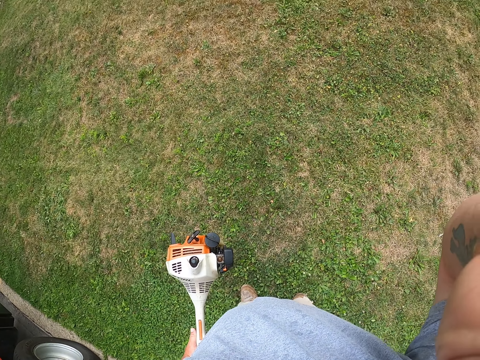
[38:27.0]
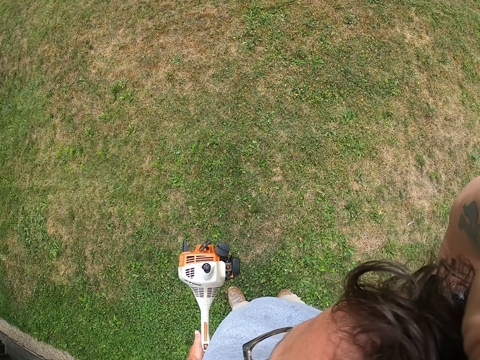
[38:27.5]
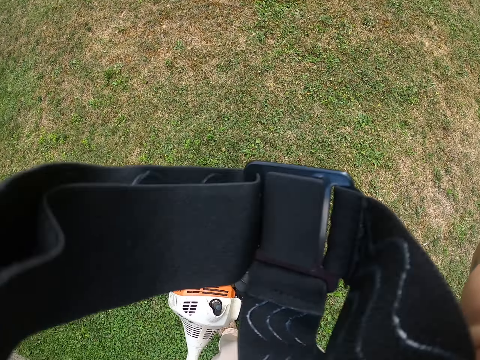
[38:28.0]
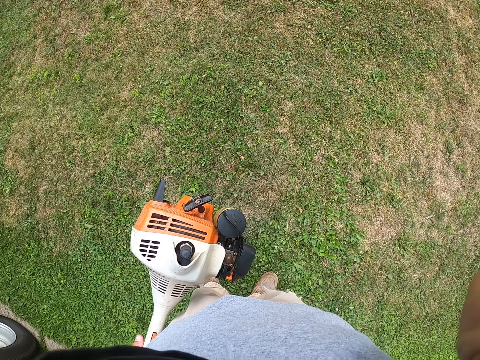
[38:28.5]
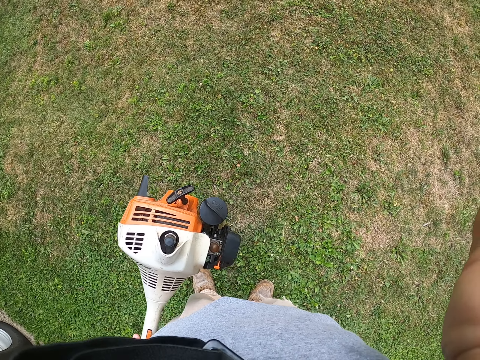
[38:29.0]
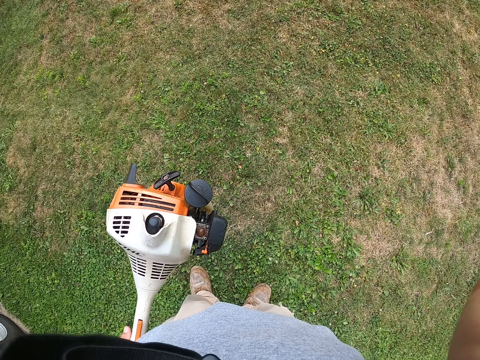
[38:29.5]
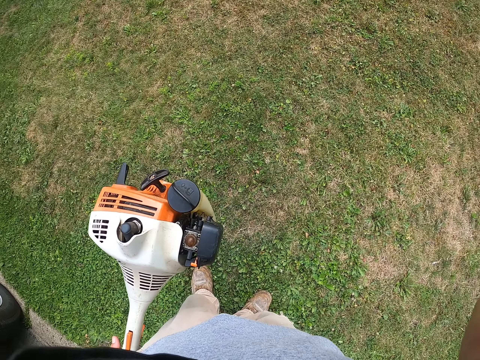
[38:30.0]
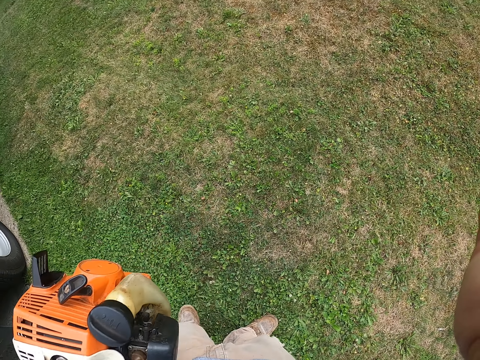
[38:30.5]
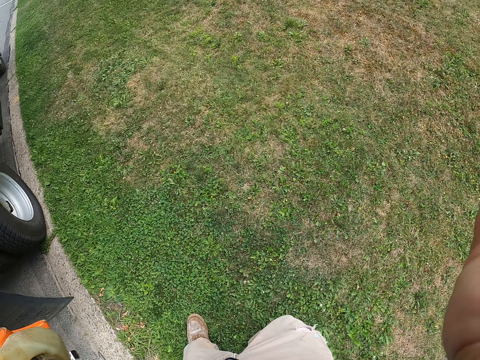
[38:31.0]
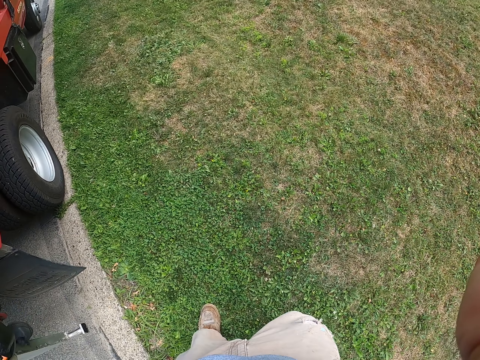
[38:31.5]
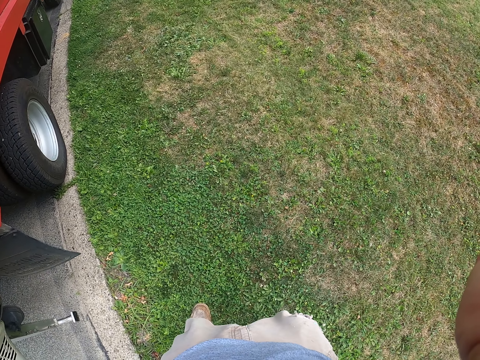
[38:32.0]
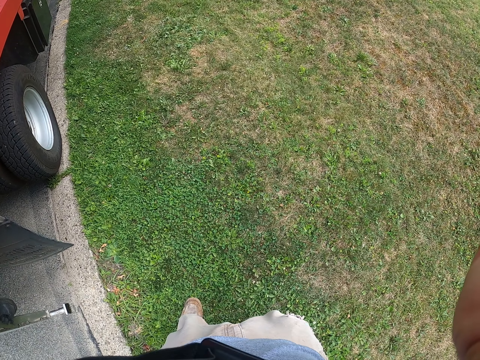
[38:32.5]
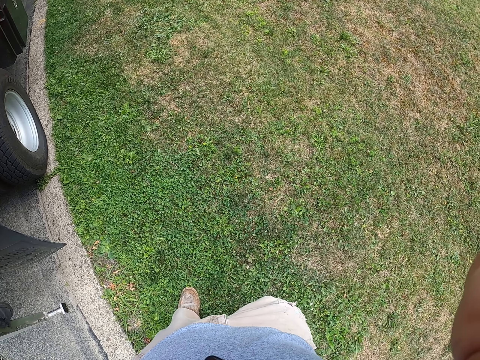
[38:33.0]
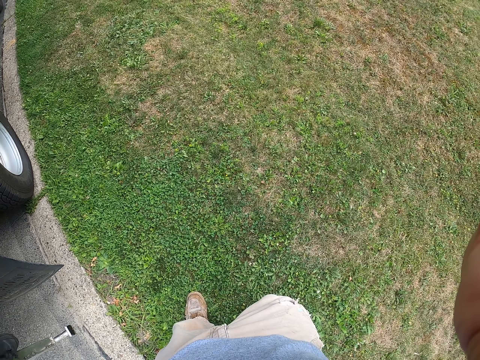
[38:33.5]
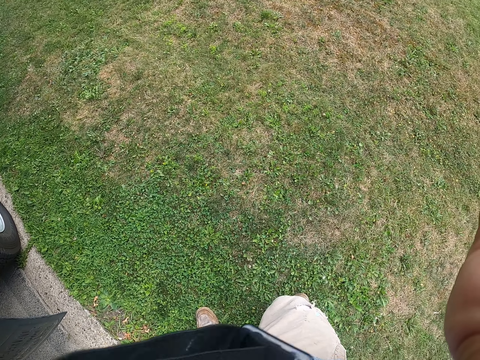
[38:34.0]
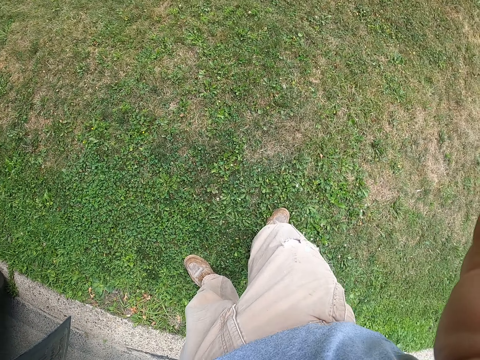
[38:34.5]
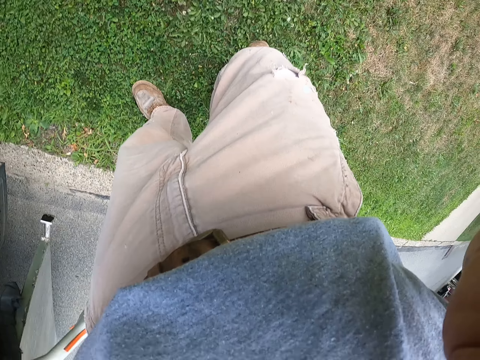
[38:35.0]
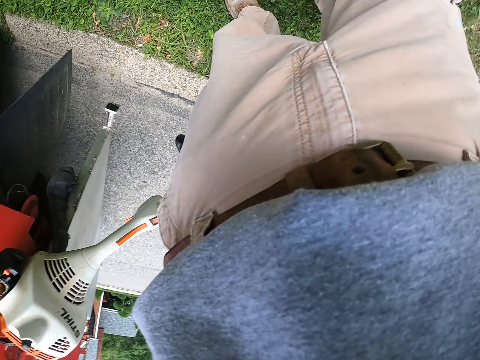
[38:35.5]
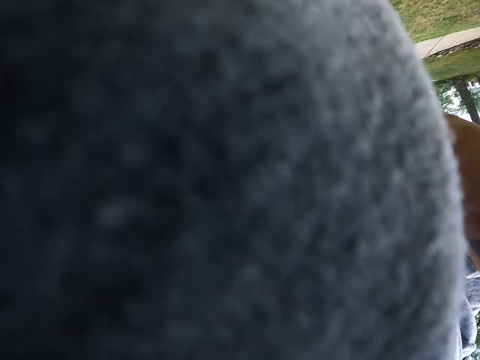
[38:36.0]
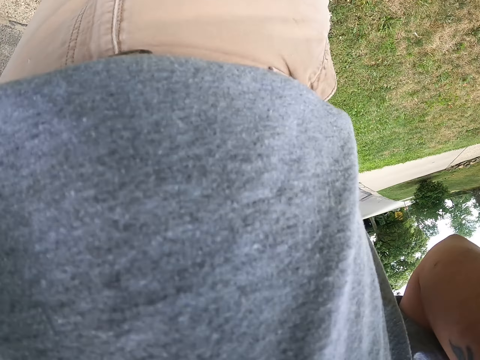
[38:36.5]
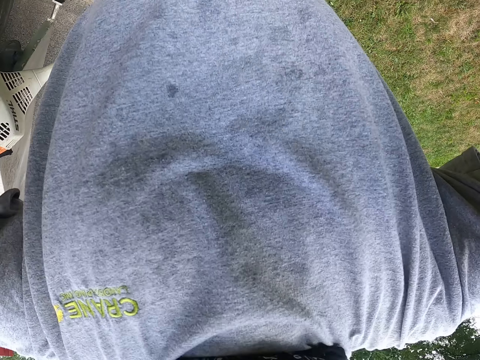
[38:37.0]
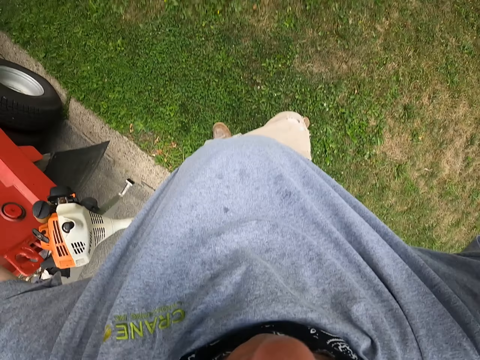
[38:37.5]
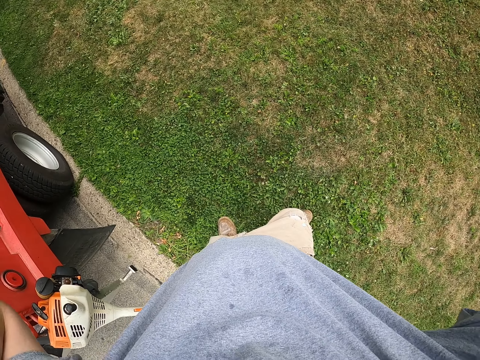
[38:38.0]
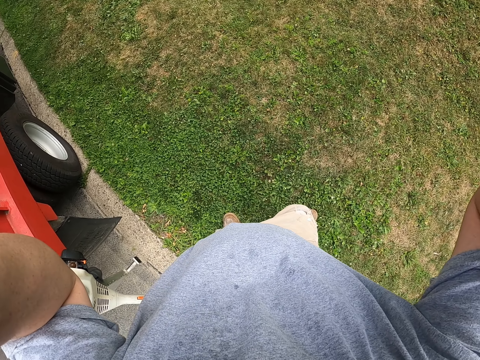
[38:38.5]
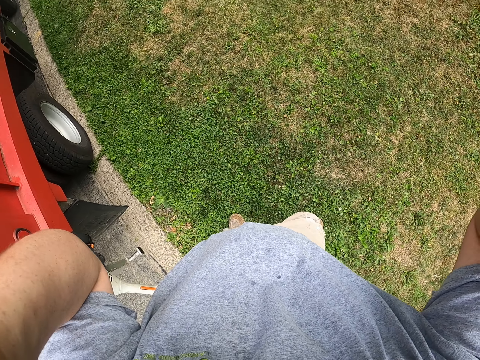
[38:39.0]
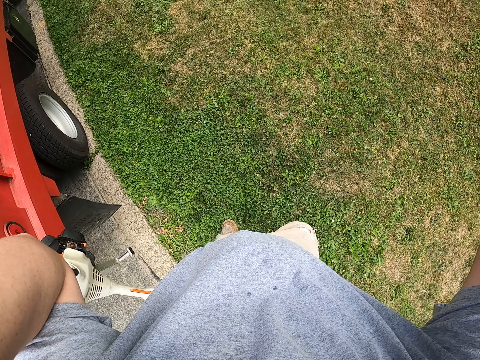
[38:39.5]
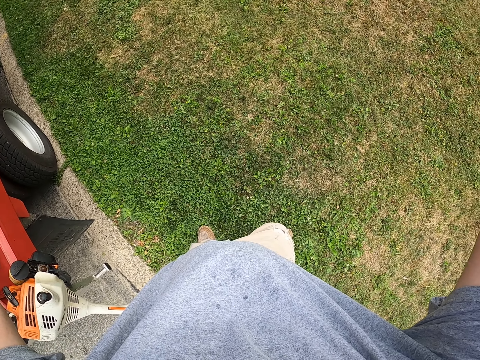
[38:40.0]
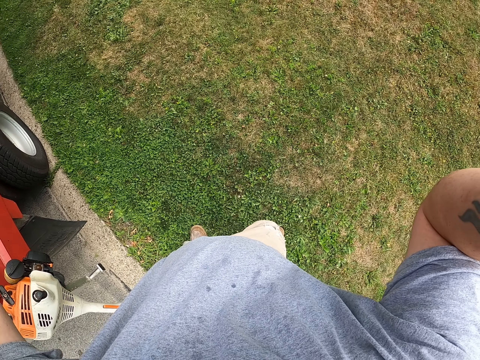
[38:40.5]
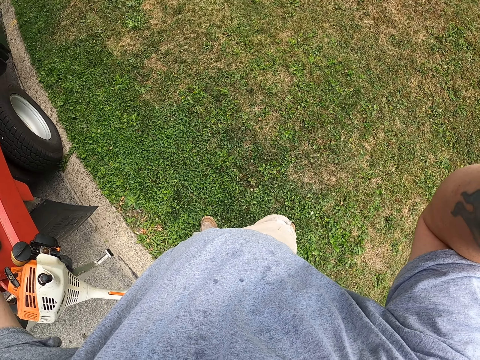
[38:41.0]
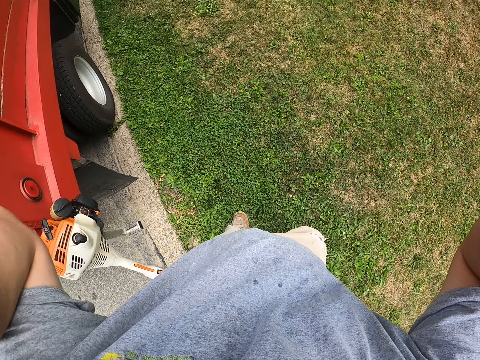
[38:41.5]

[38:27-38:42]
The camera wearer adjusts his camera.

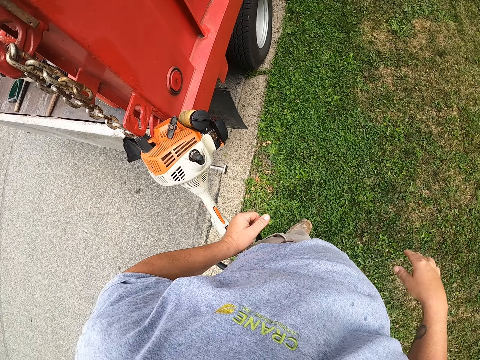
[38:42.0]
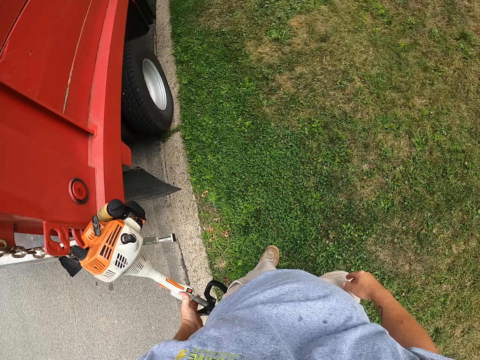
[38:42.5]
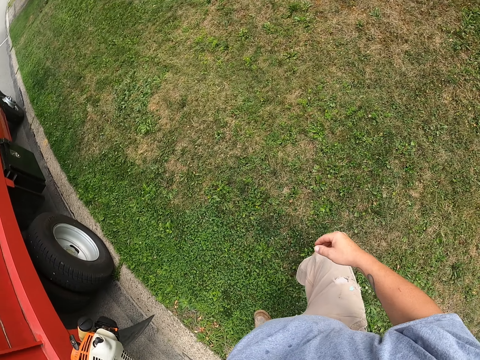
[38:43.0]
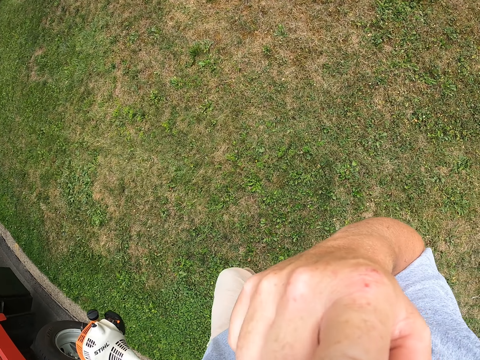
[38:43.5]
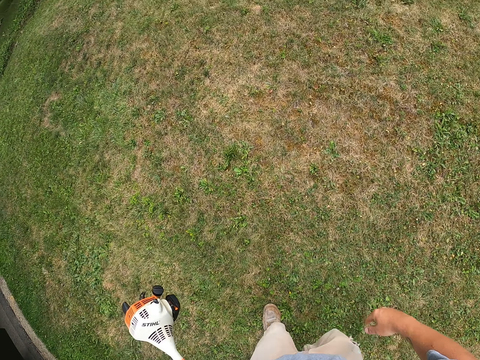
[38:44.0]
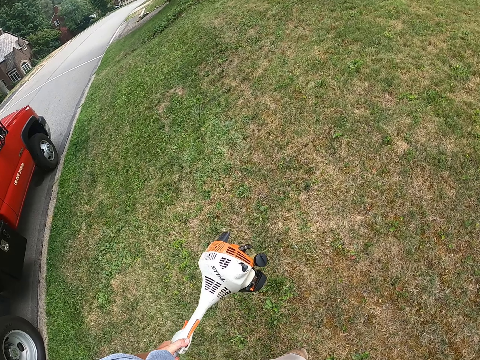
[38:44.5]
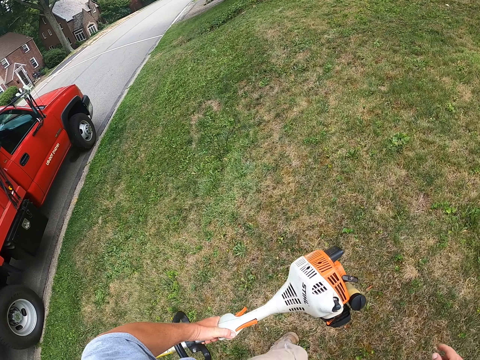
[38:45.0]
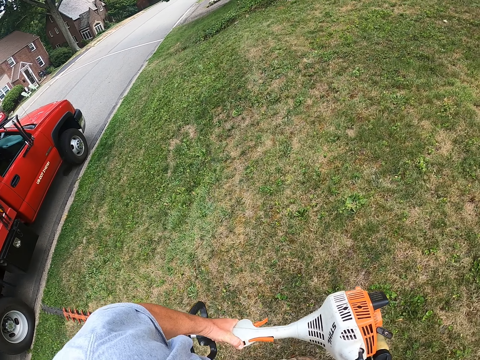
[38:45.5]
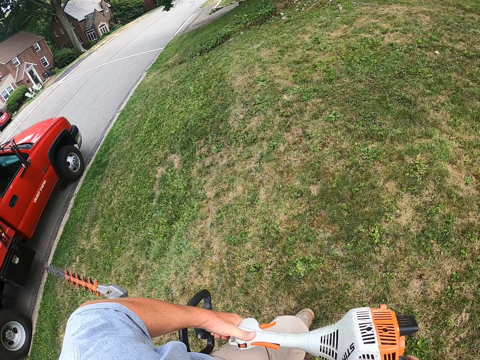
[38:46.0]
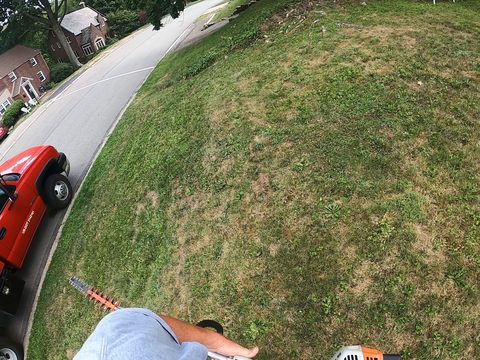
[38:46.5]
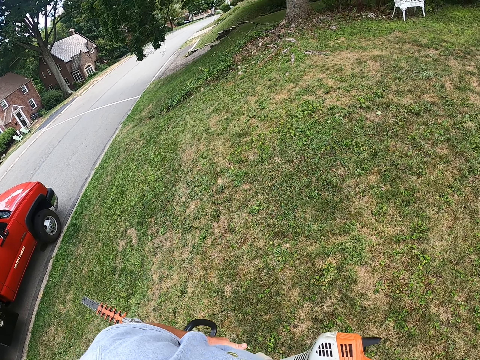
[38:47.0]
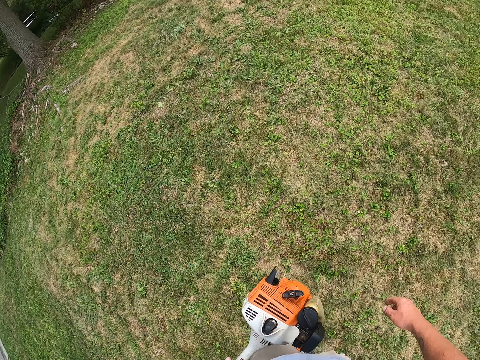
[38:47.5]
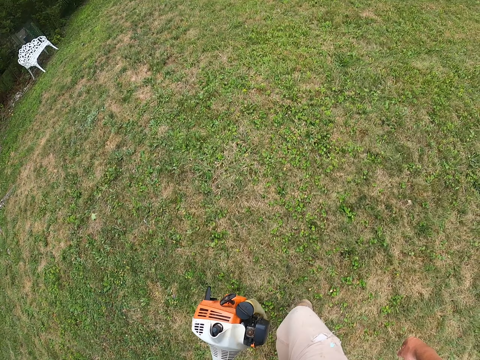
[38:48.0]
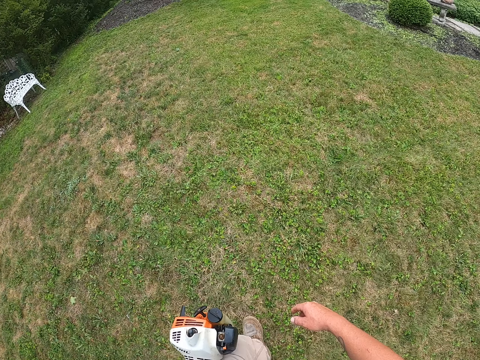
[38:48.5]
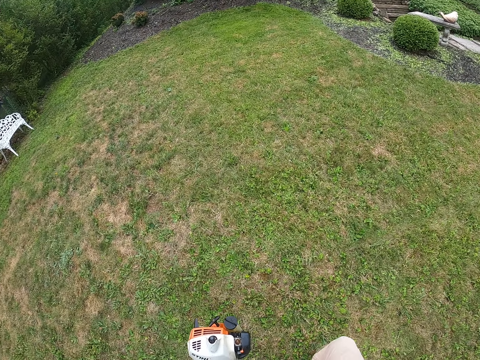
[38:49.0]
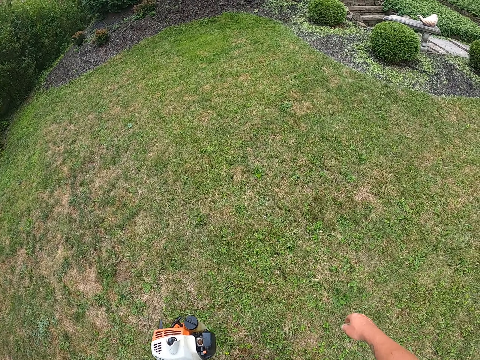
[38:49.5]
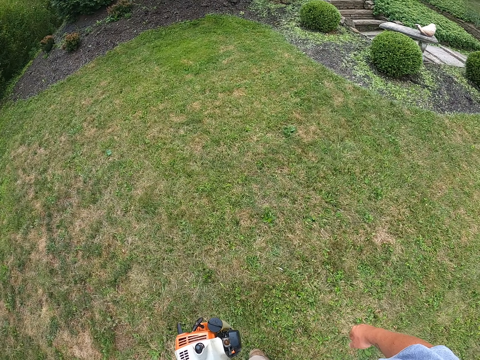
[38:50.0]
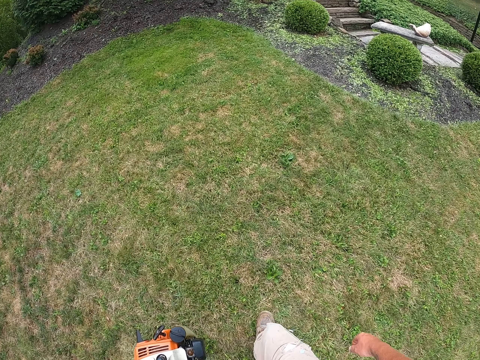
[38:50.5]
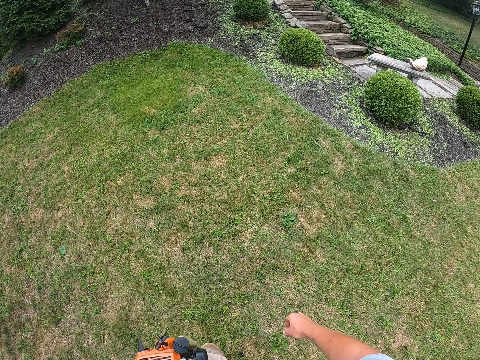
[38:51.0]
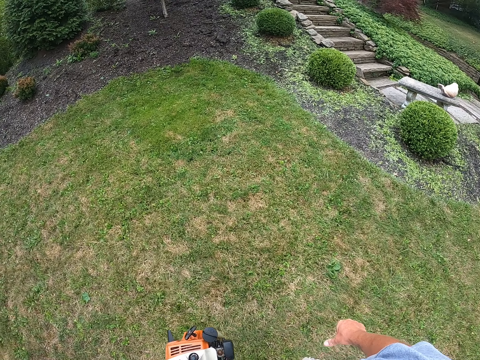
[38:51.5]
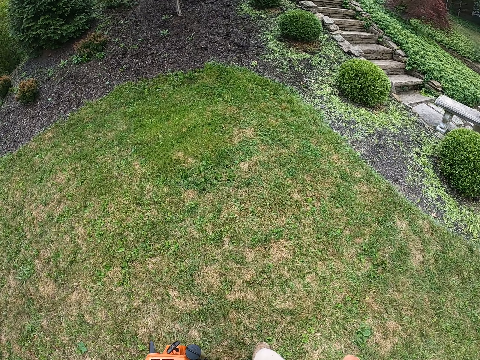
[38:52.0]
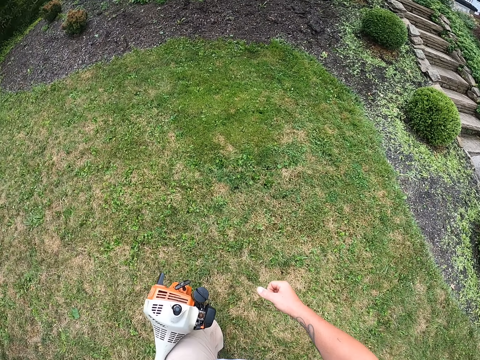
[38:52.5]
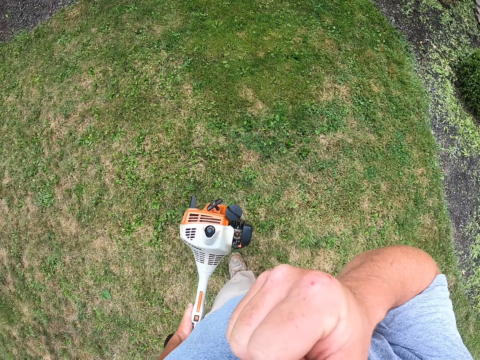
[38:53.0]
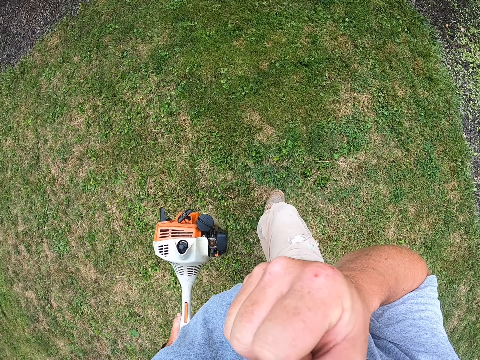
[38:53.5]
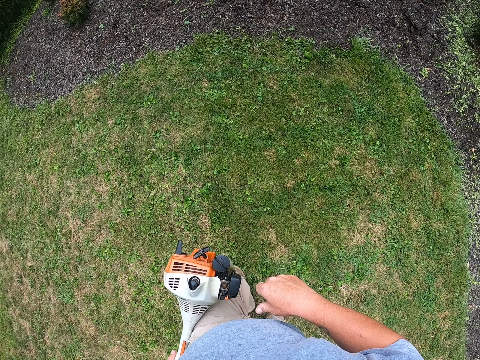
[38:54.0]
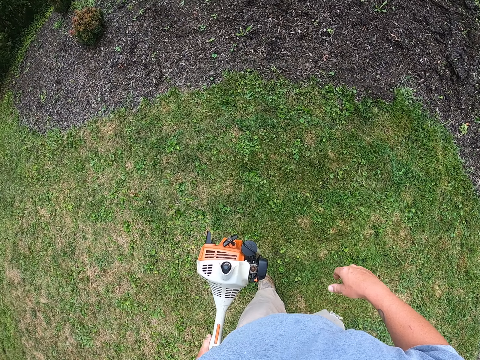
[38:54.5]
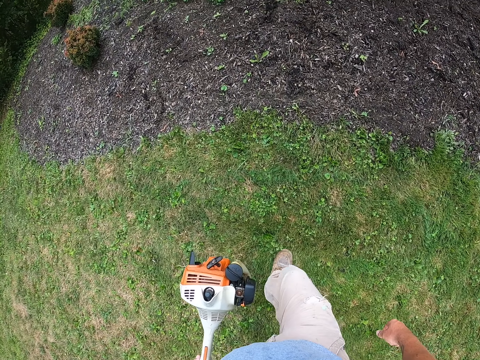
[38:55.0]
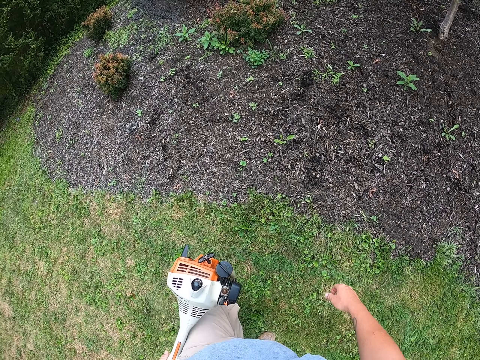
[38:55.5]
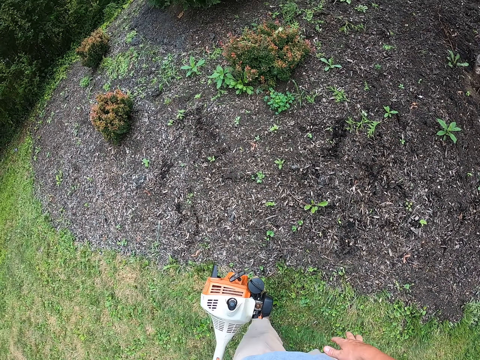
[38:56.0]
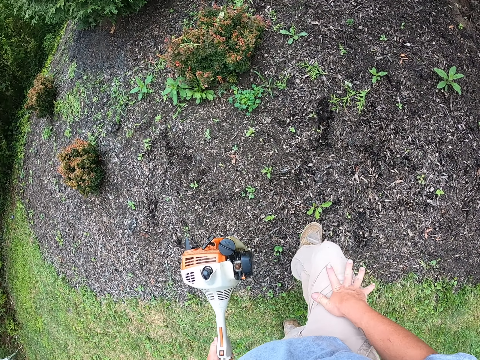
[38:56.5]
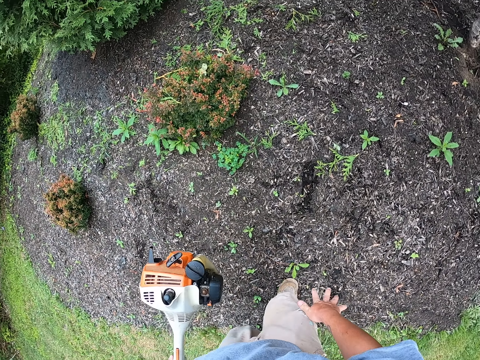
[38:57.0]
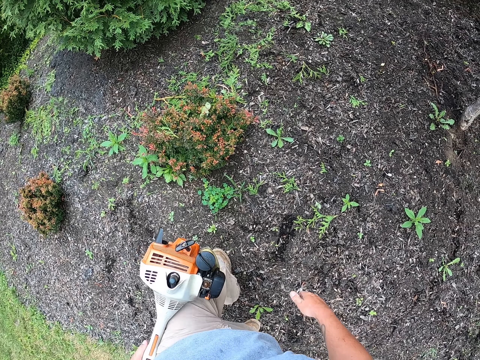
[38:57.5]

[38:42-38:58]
The camera wearer walks towards the front yard.
